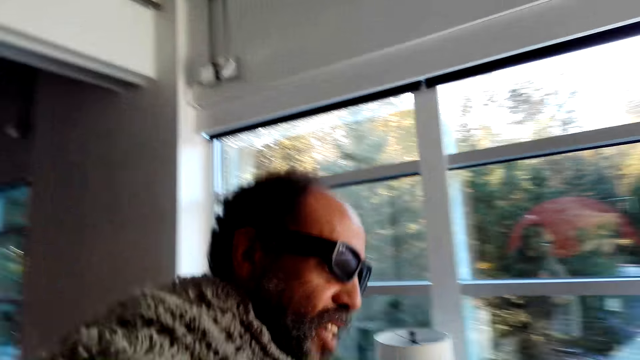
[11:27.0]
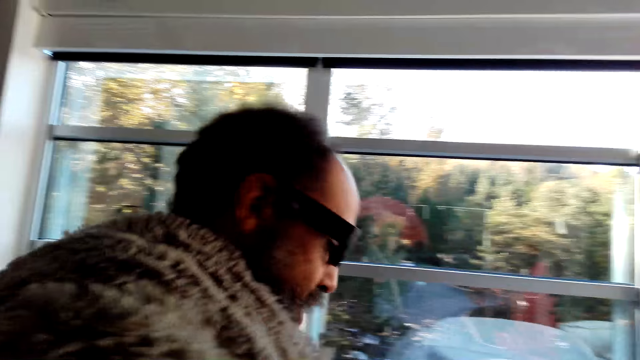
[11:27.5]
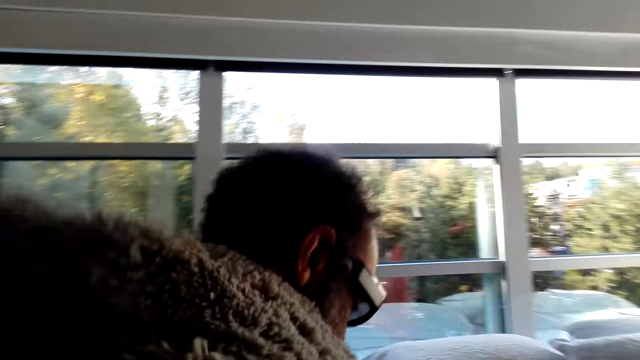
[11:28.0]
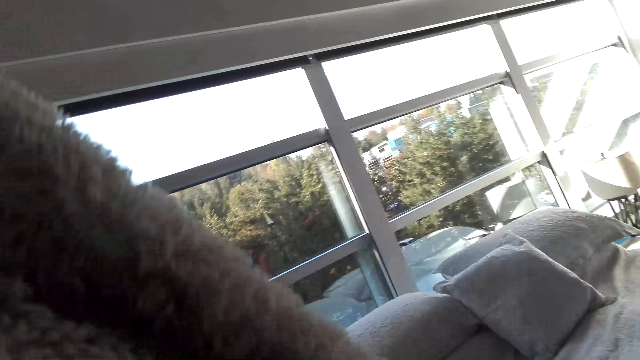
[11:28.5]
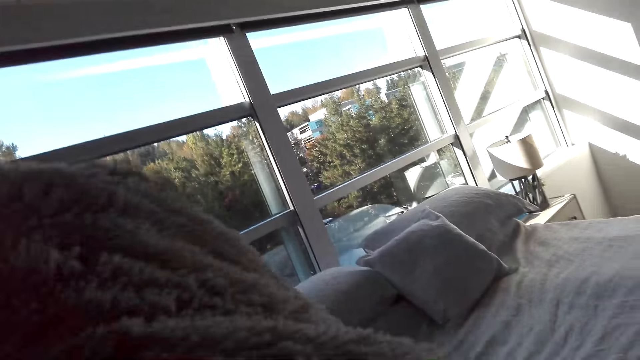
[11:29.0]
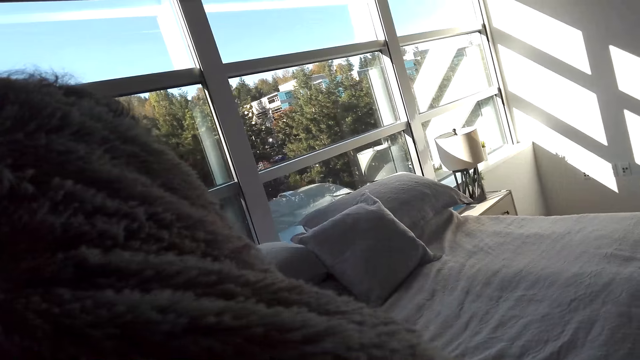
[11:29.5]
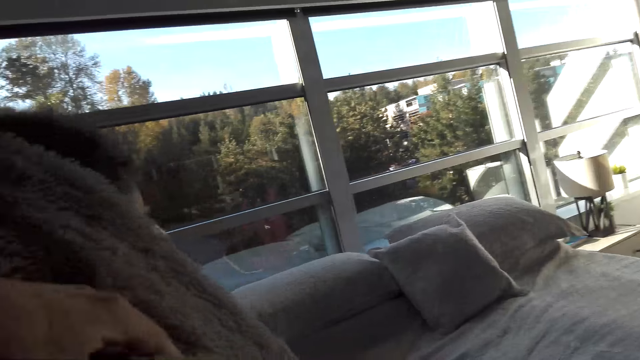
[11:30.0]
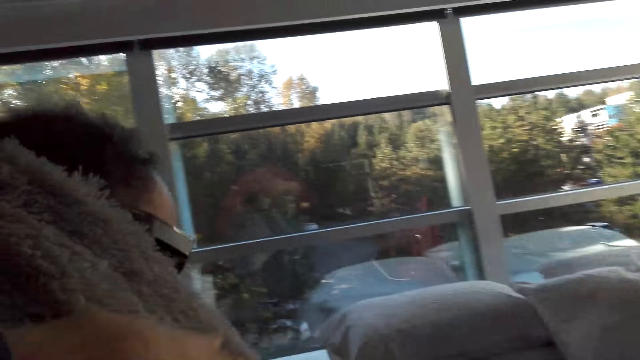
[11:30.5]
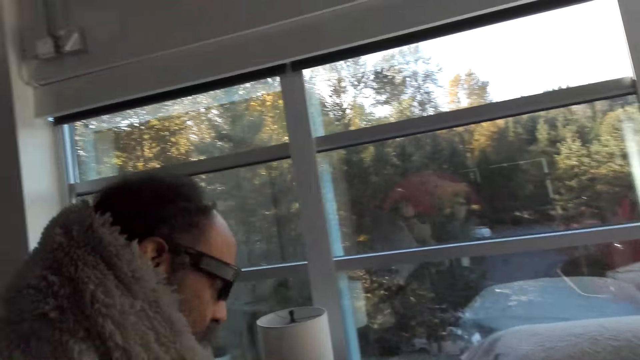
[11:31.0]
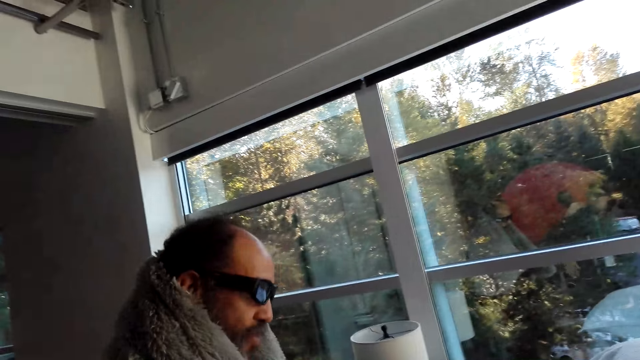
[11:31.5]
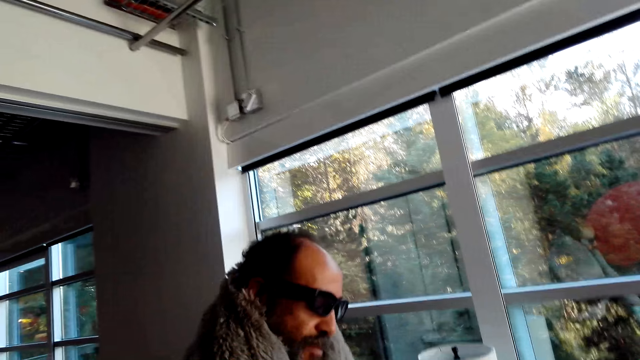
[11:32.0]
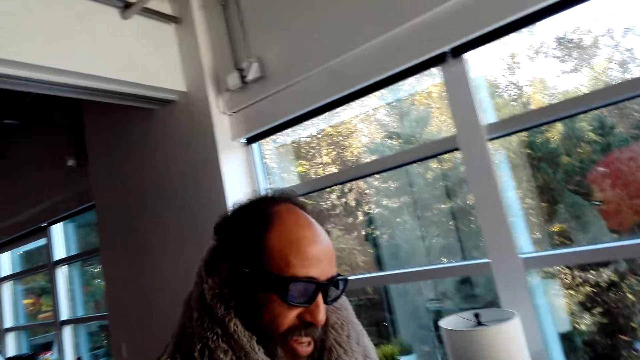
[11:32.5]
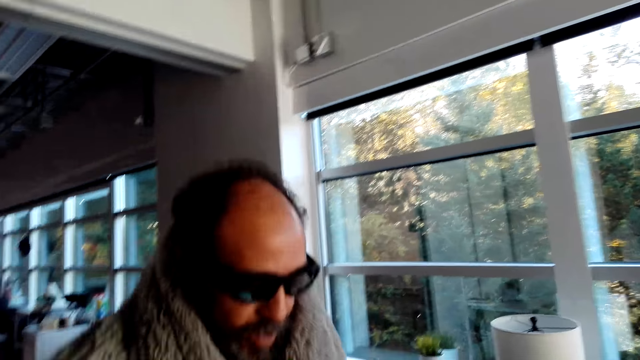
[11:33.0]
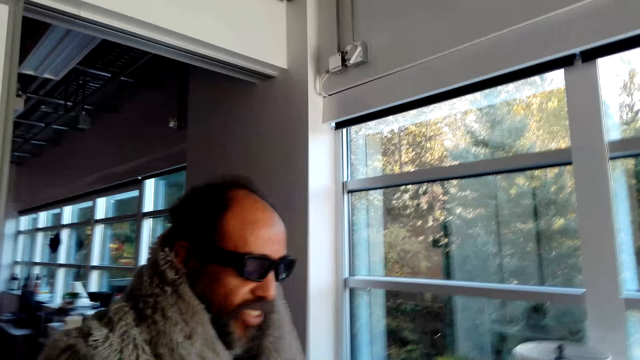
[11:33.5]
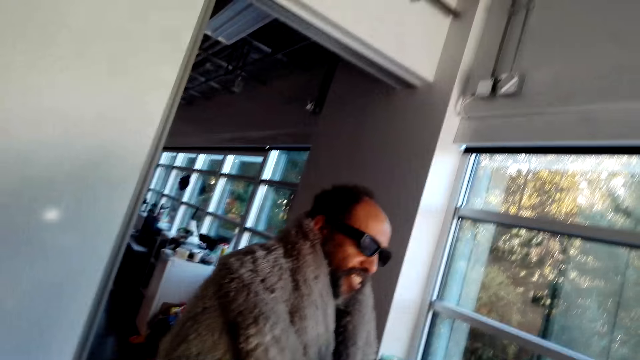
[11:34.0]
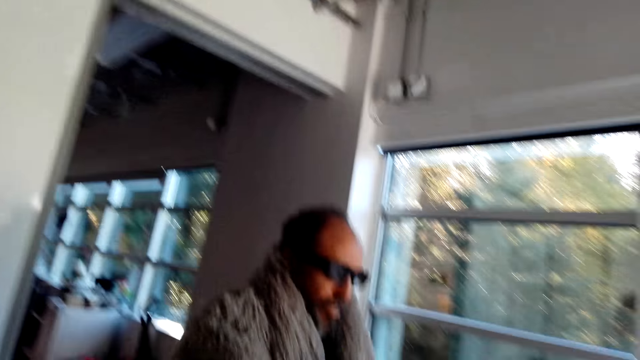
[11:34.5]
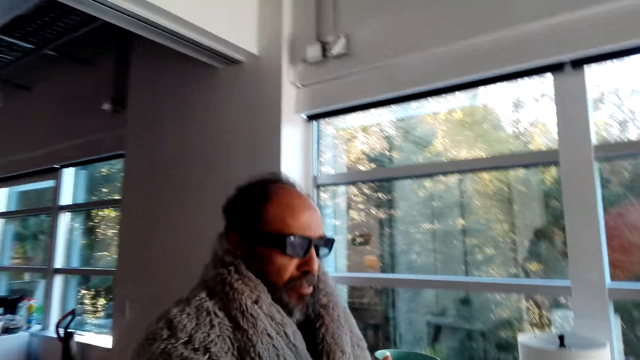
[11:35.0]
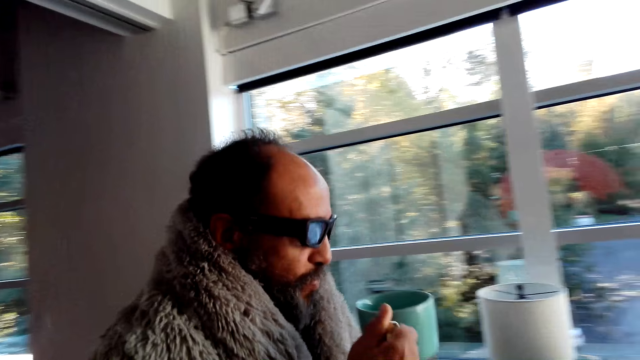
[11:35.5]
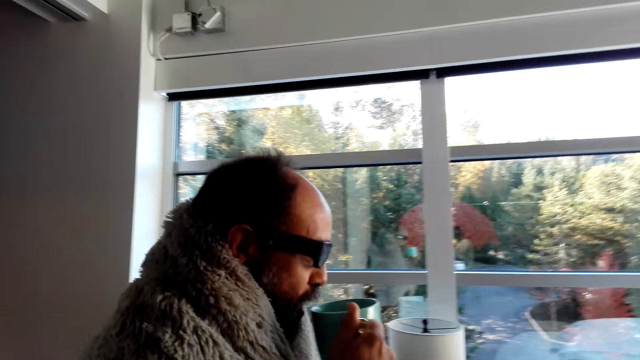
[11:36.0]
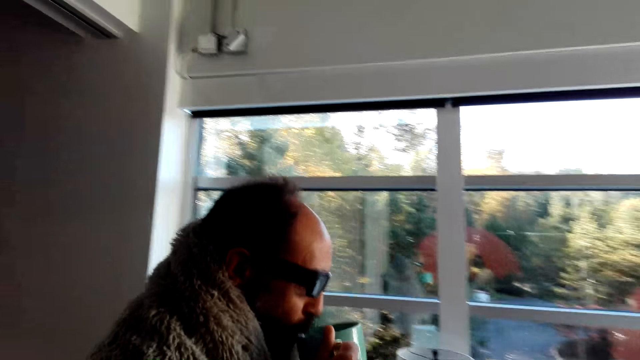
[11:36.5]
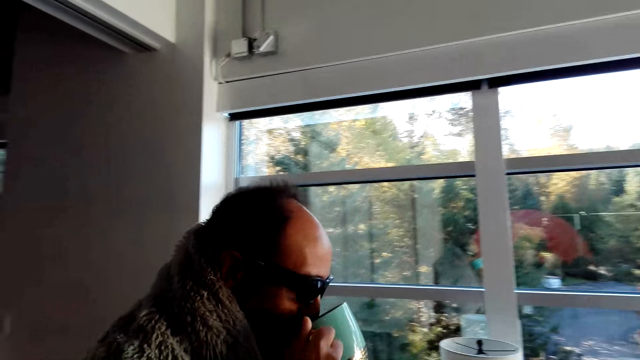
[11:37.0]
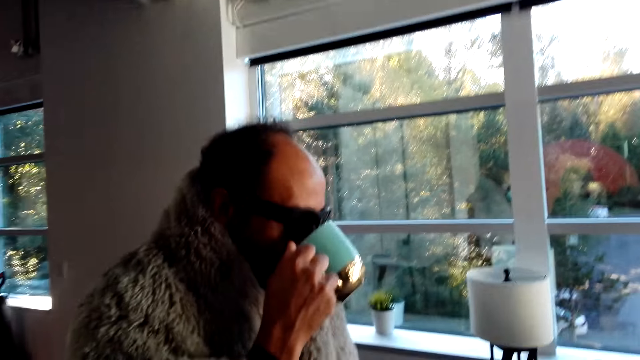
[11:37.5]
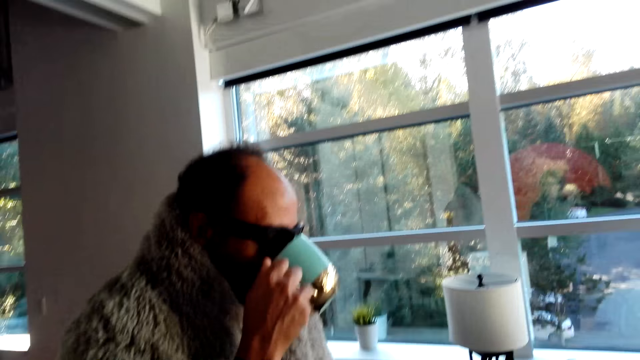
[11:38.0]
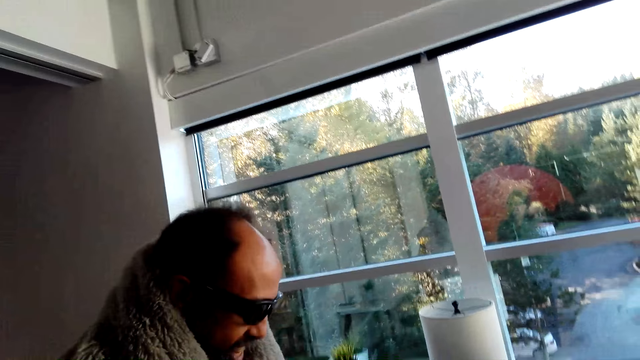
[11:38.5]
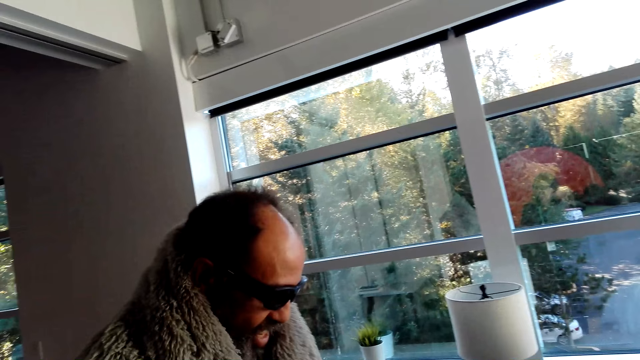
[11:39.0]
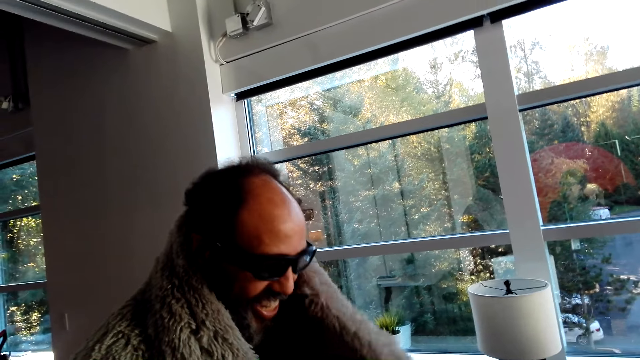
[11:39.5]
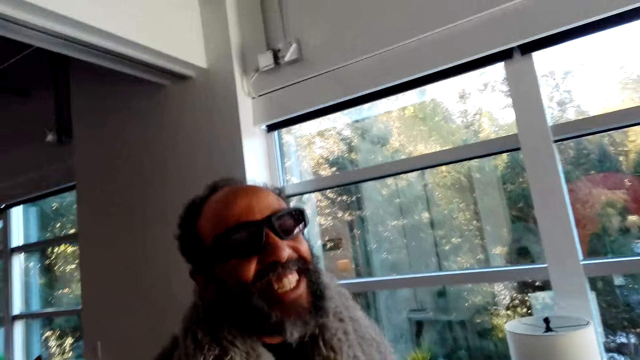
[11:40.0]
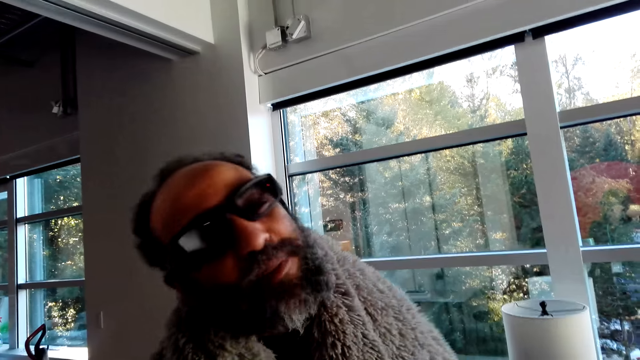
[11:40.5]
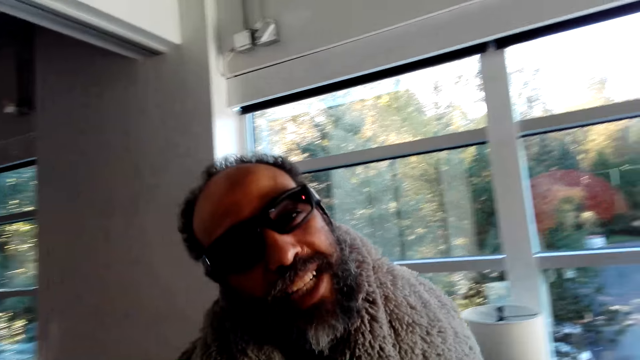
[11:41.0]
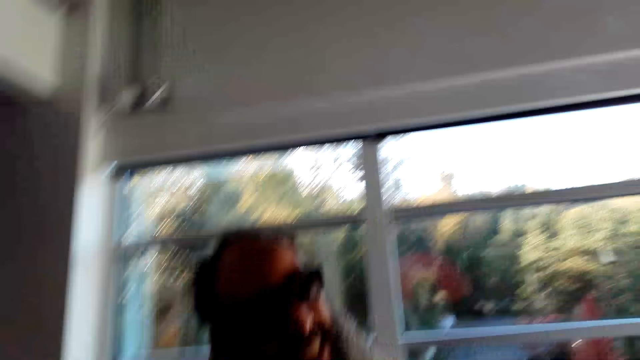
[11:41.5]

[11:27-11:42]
The camera wearer looks around. They move a cloth on the back of a man. The man wears the cloth. The camera wearer looks around. The man walks around and drinks coffee with a cup. The camera wearer speaks. The man speaks and moves around.

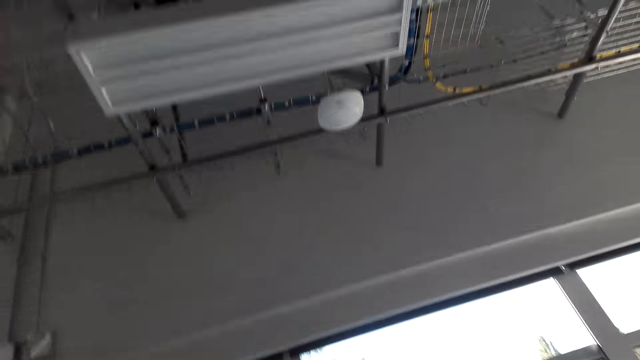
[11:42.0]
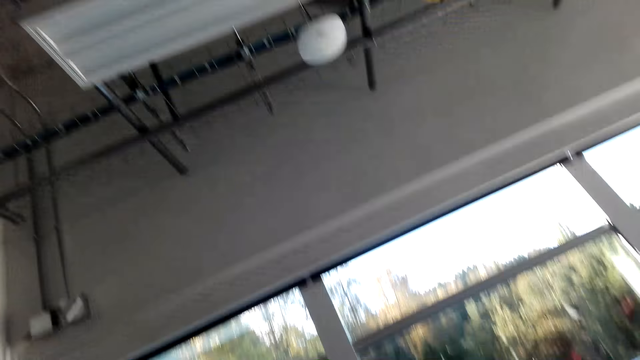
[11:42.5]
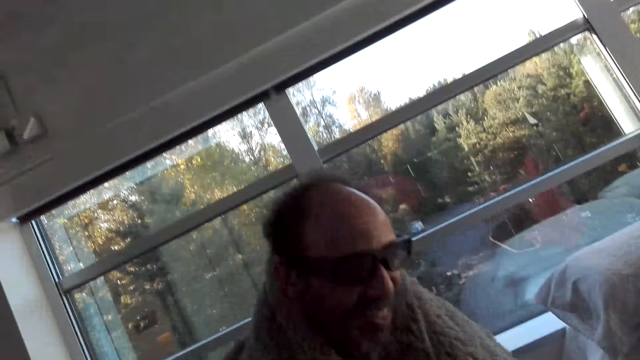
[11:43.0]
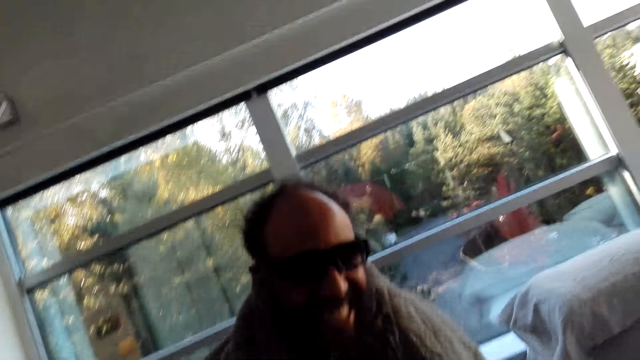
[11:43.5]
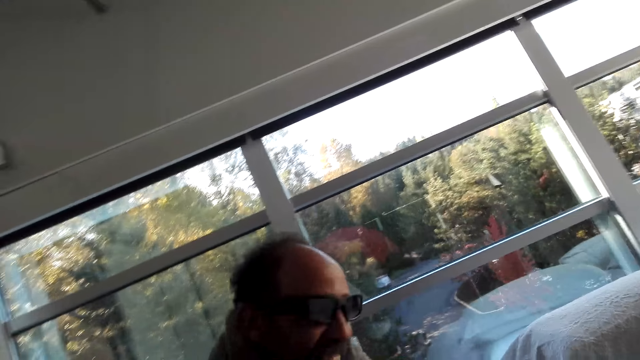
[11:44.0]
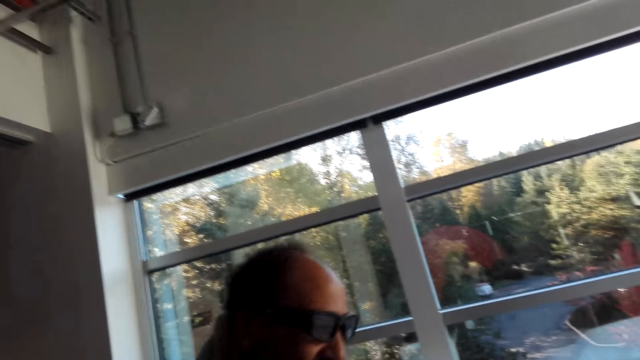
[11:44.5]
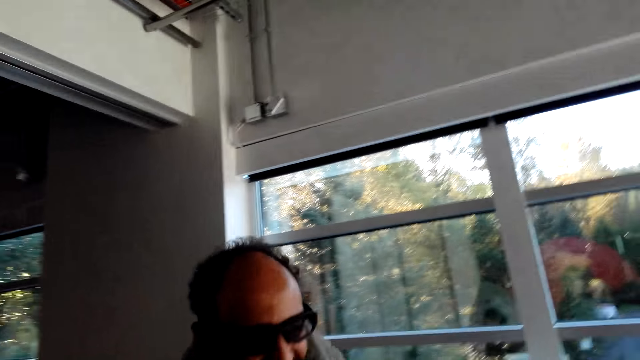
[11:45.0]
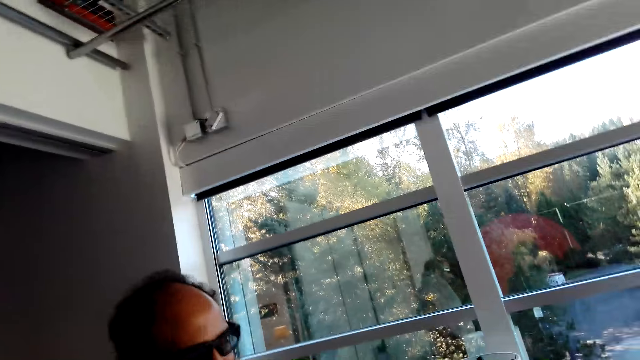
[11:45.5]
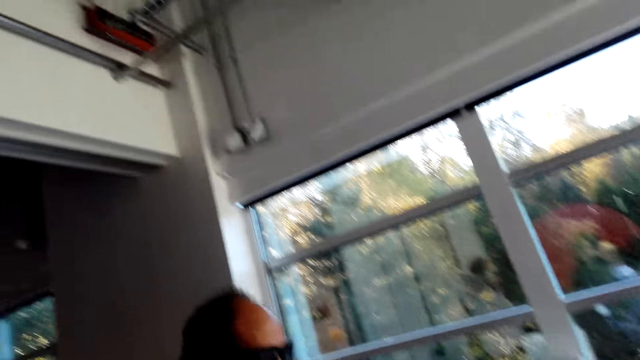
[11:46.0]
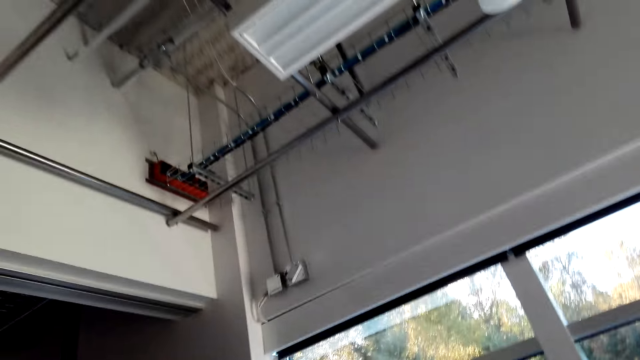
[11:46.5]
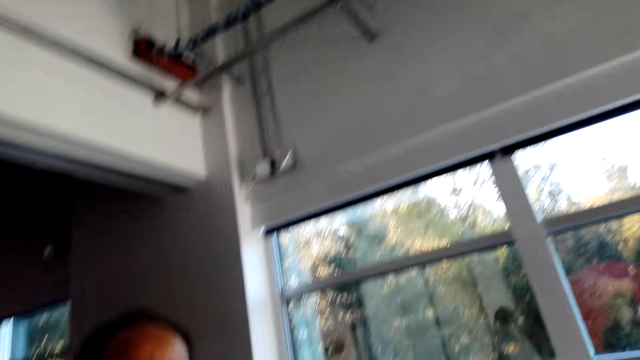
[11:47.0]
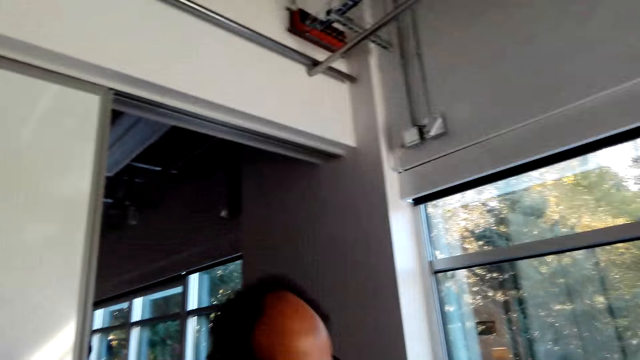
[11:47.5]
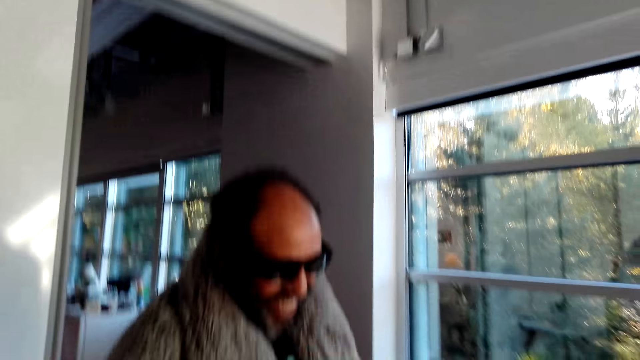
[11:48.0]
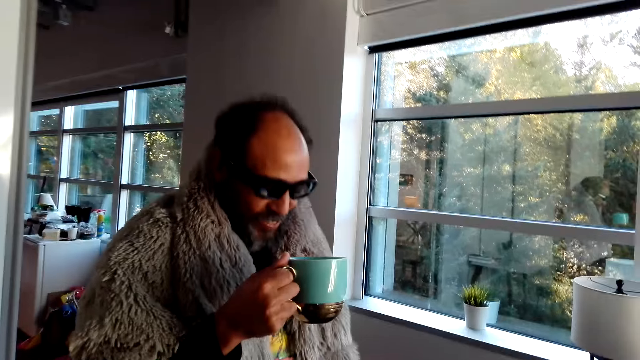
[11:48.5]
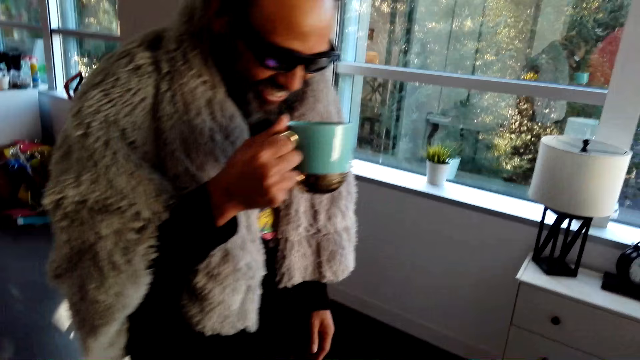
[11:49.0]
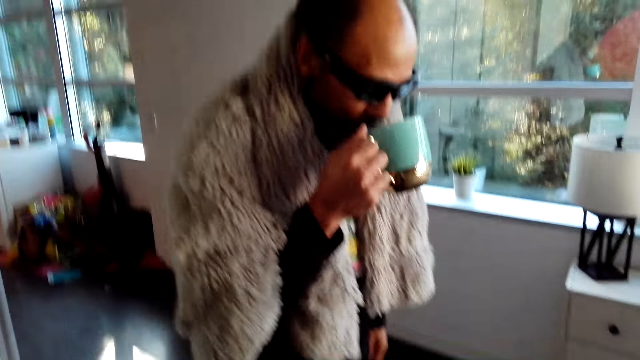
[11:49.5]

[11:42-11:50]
The camera wearer laughs. A man speaks, moves around, and laughs. The man looks around. The camera wearer speaks and laughs.
